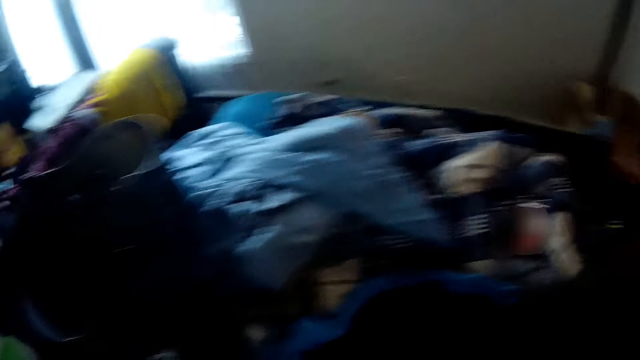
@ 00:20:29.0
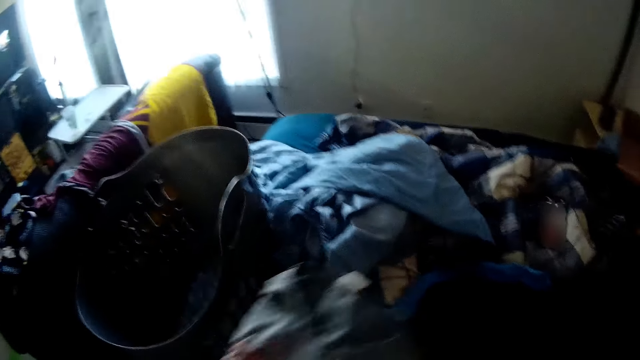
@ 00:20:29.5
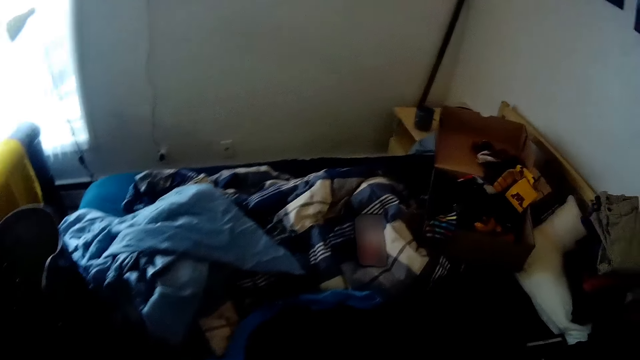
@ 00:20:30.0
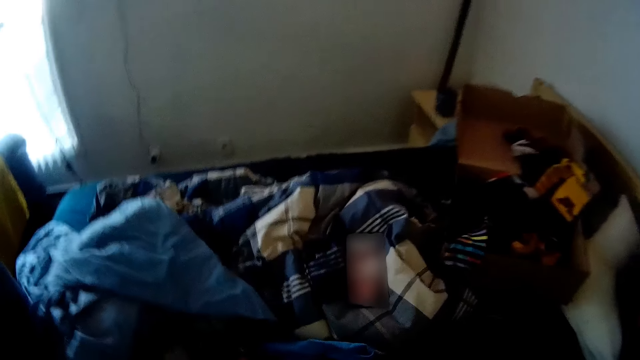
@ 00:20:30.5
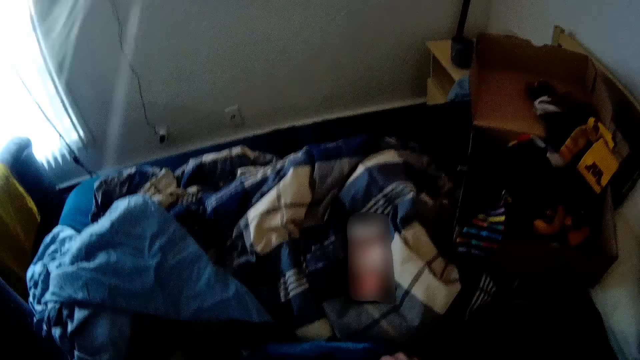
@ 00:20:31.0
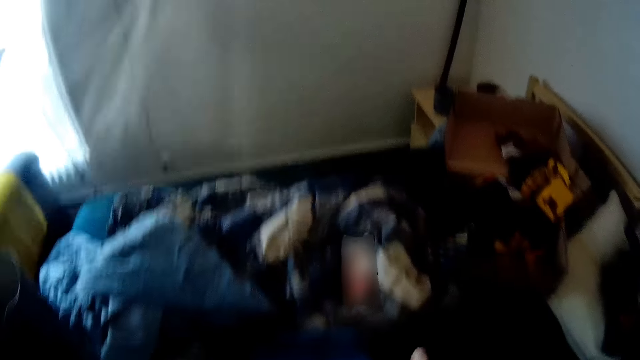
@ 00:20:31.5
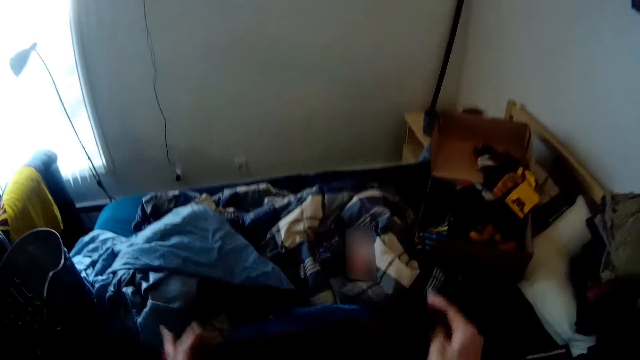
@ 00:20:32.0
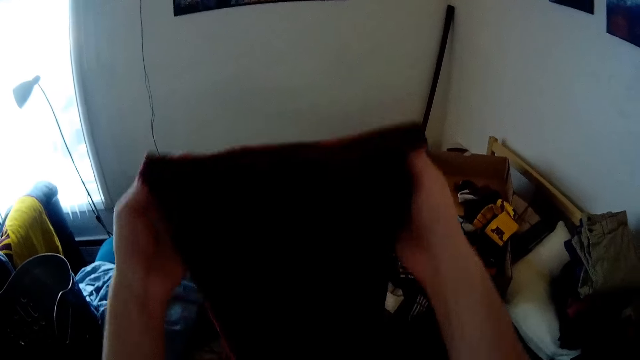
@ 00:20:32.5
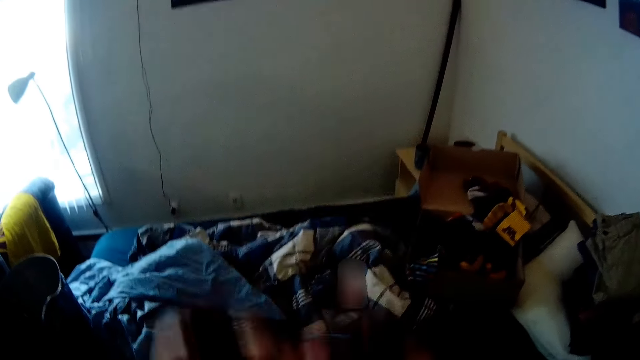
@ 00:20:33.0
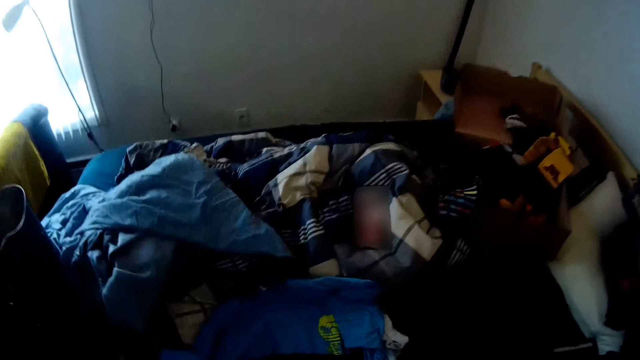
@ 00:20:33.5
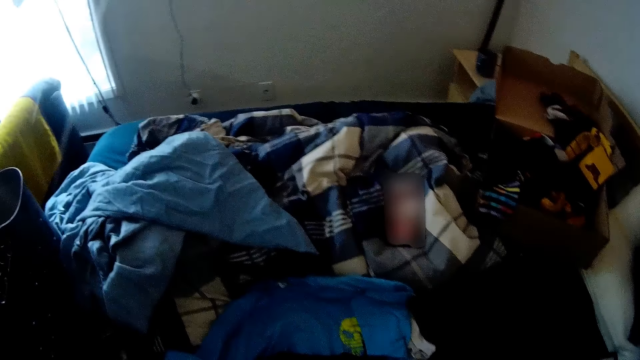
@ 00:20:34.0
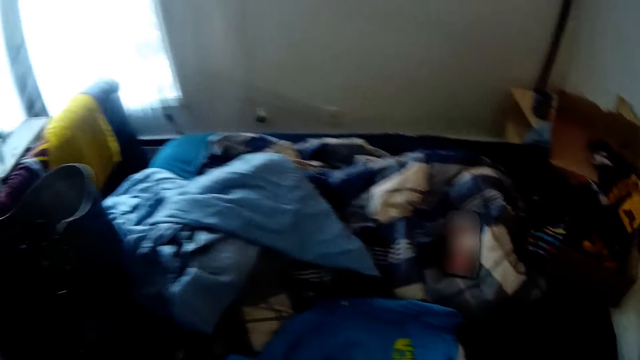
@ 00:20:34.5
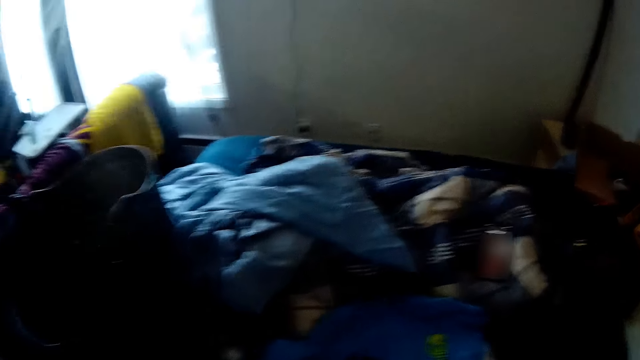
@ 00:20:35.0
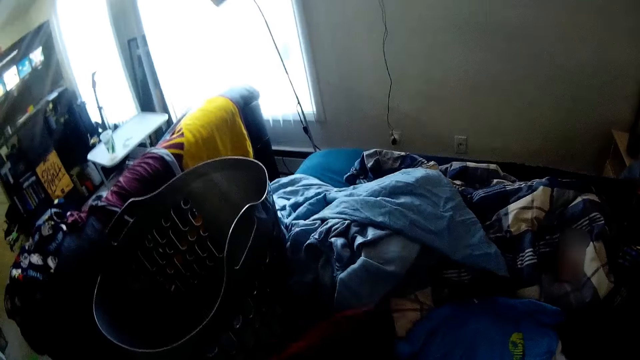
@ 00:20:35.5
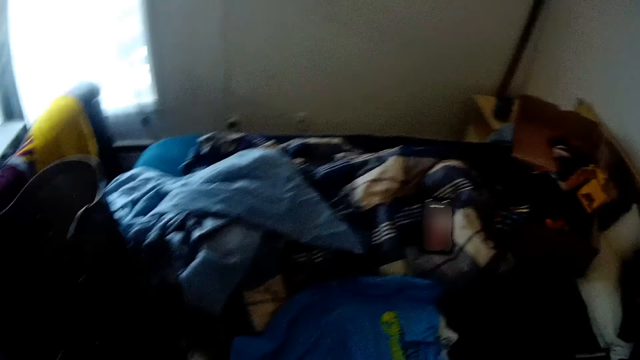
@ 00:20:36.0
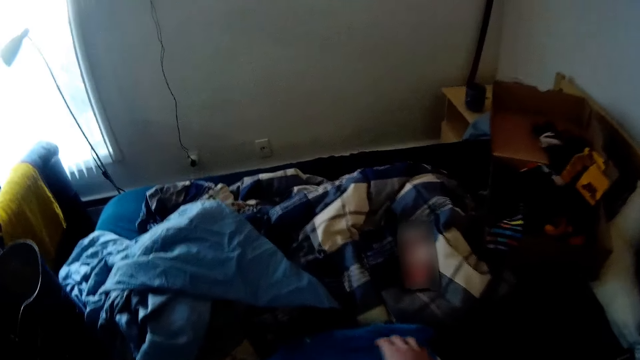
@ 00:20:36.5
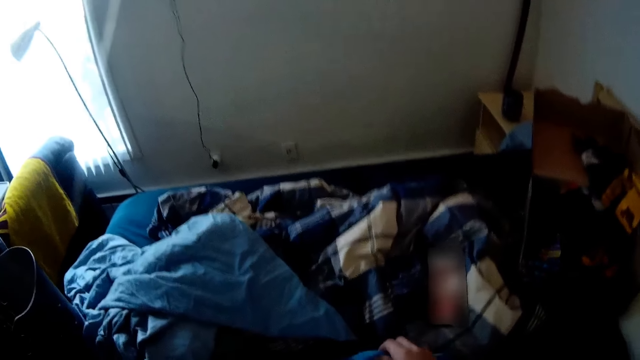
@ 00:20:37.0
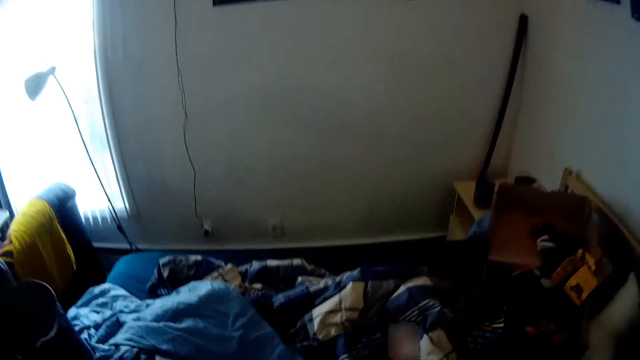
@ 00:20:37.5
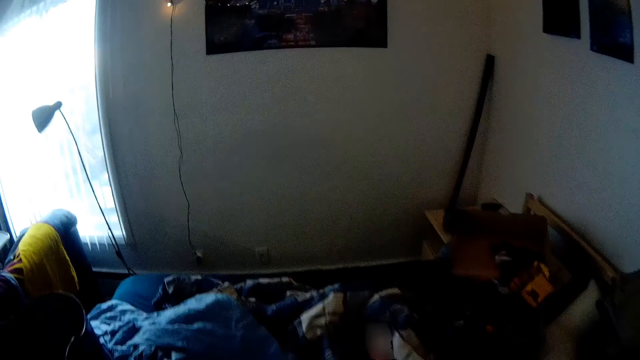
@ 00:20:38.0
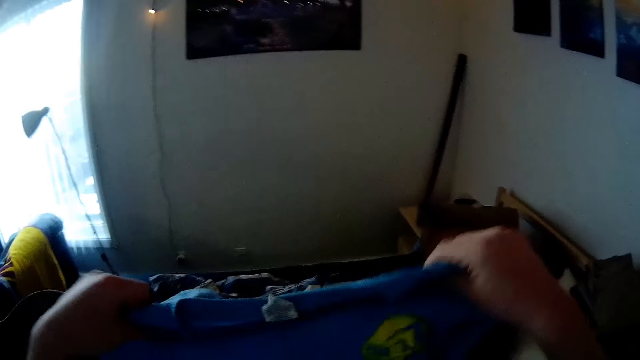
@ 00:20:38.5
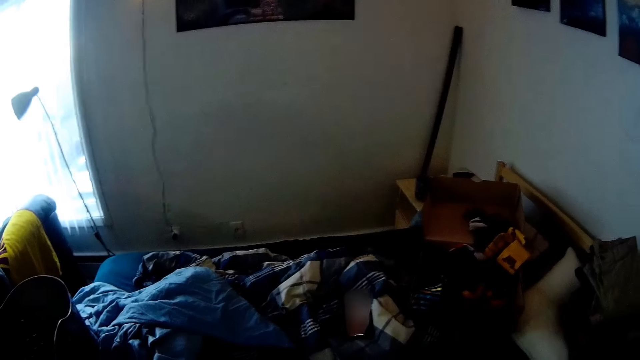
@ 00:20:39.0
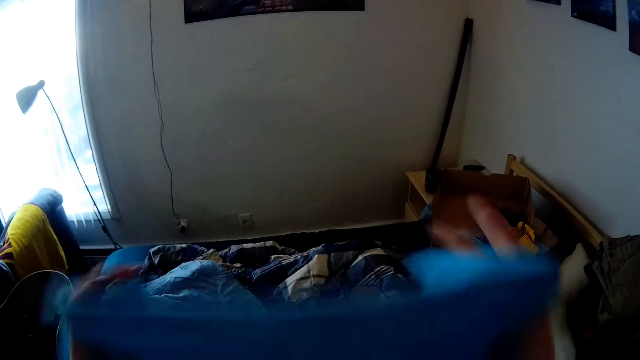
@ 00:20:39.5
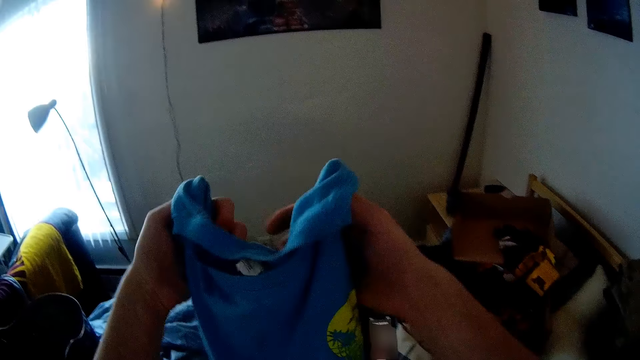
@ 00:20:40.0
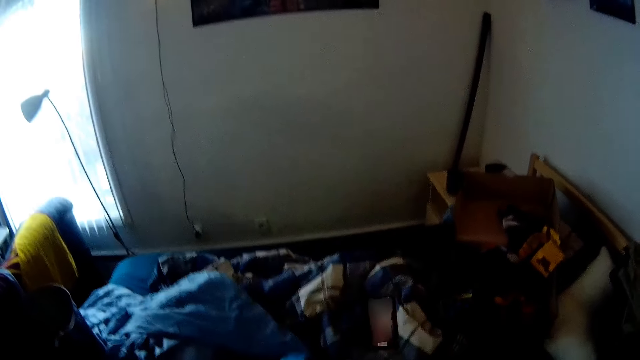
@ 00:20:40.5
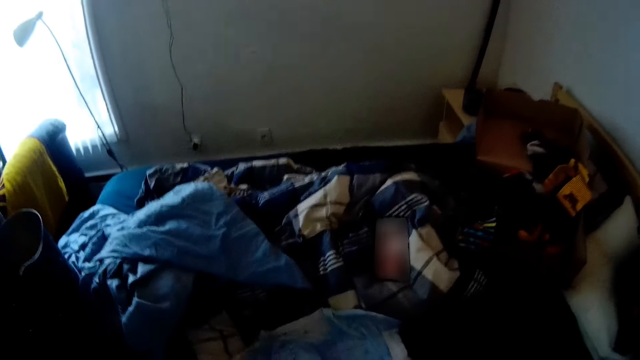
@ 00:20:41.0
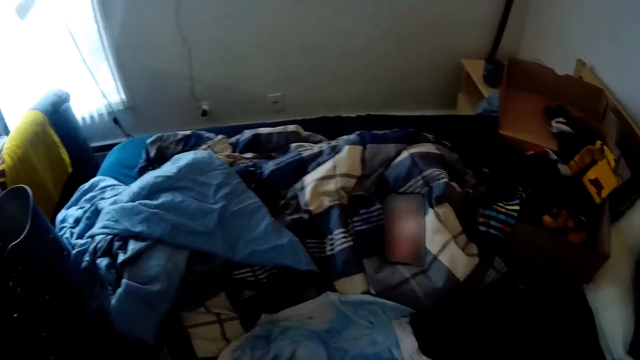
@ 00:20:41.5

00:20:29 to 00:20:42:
The camera wearer drops the second gray shirt on the bed with both hands. He picks up a sixth black shirt from the bed with both hands, folds the sixth black shirt with both hands and drops the sixth black shirt on the bed with both hands. He picks up a third blue shirt from the bed with his right hand. He holds the third blue shirt with both hands and folds the third blue shirt with hands.

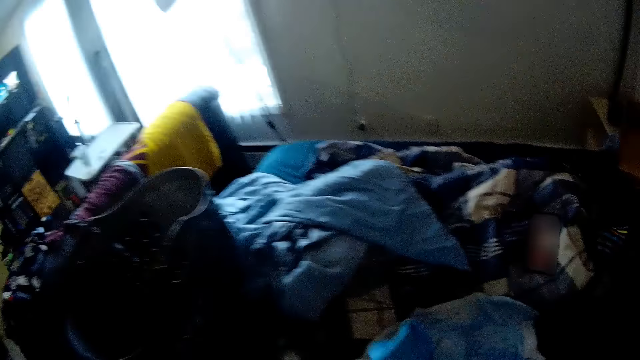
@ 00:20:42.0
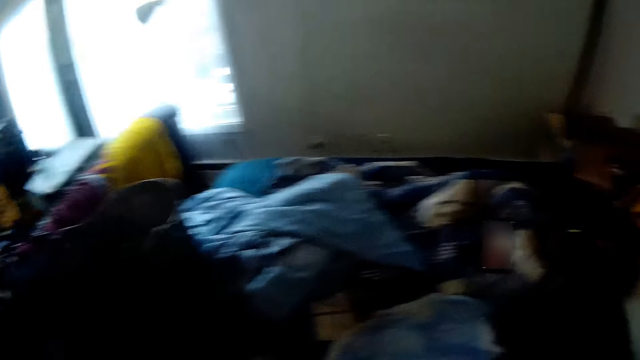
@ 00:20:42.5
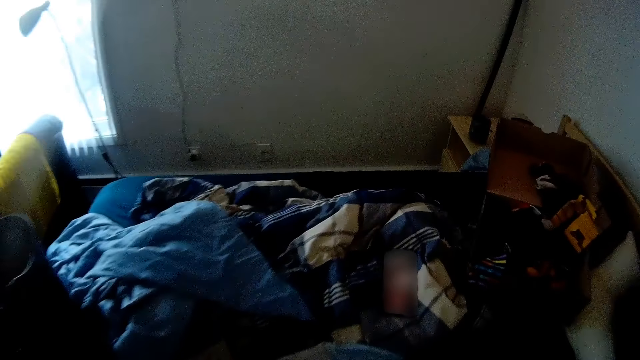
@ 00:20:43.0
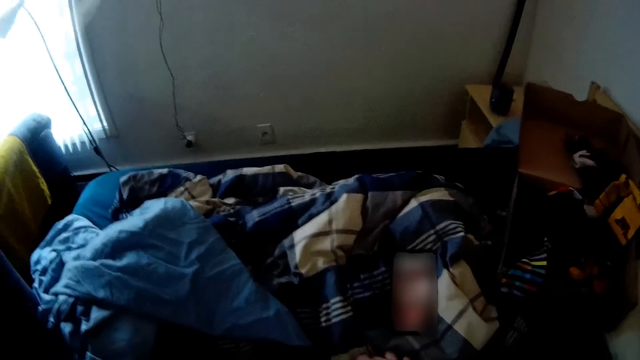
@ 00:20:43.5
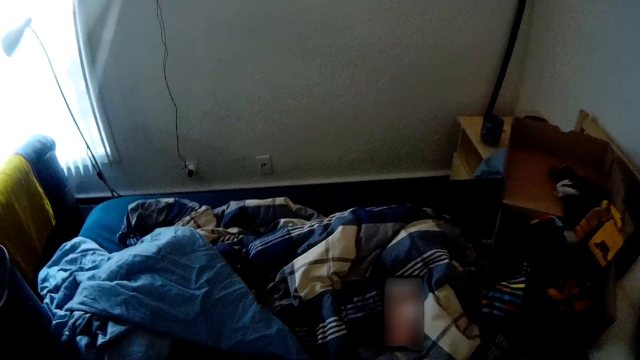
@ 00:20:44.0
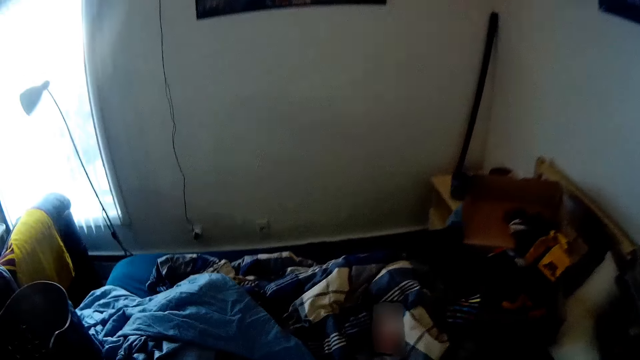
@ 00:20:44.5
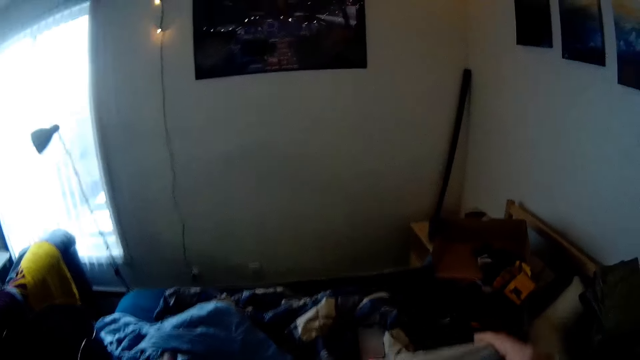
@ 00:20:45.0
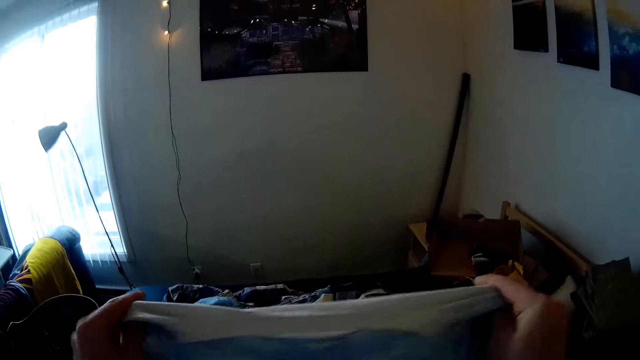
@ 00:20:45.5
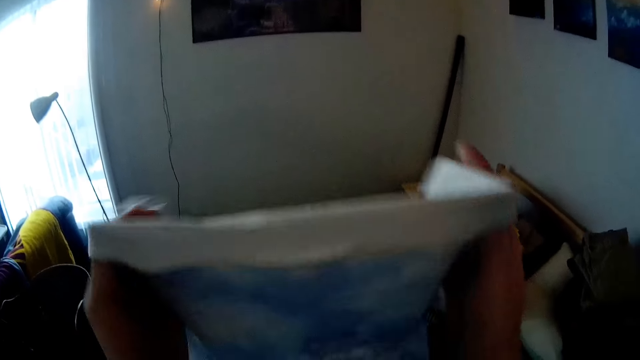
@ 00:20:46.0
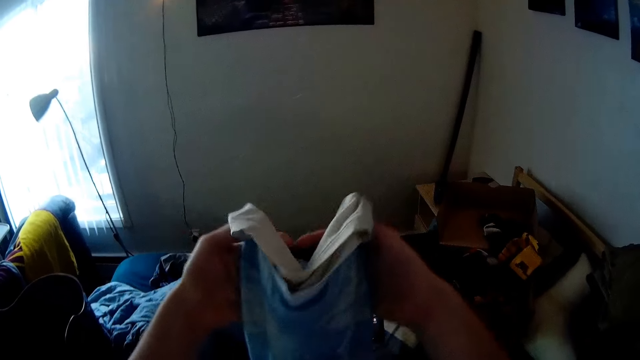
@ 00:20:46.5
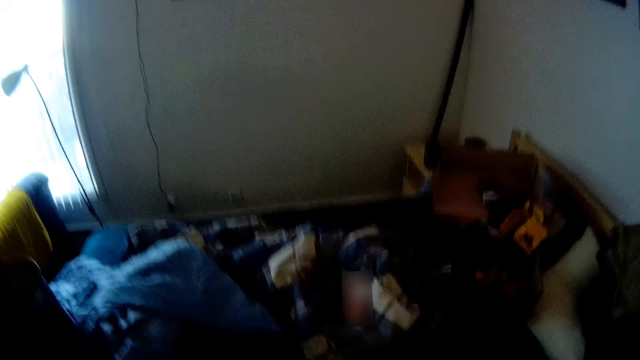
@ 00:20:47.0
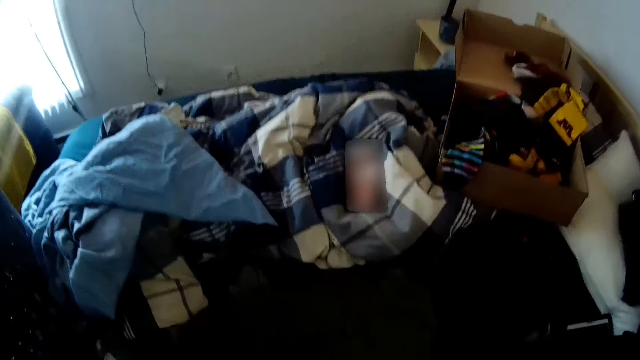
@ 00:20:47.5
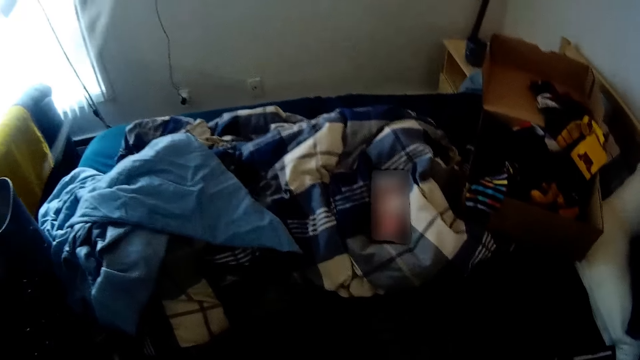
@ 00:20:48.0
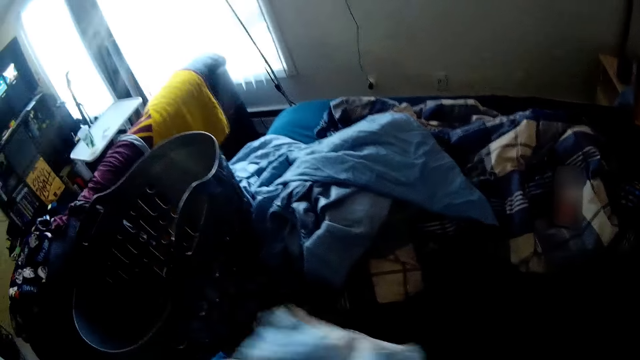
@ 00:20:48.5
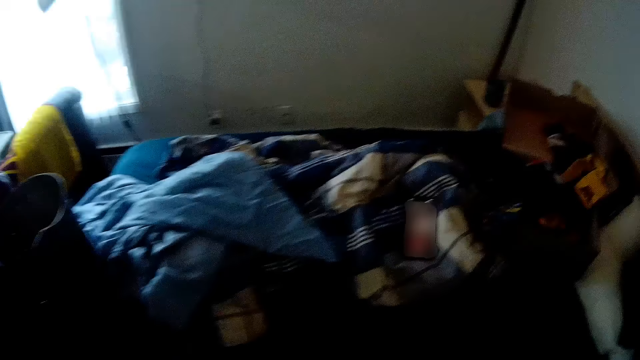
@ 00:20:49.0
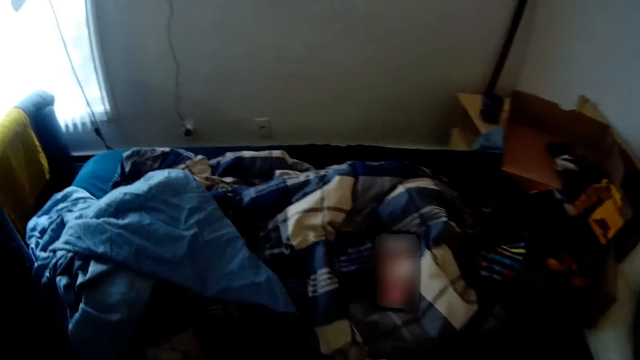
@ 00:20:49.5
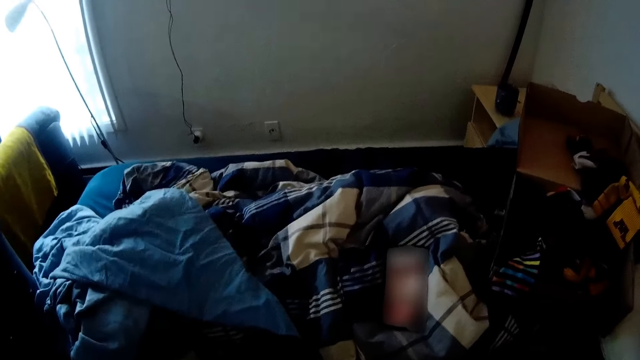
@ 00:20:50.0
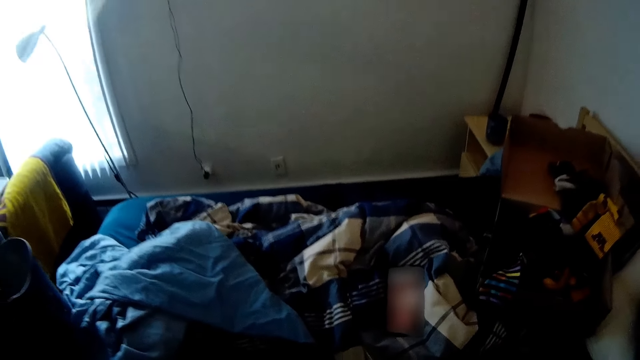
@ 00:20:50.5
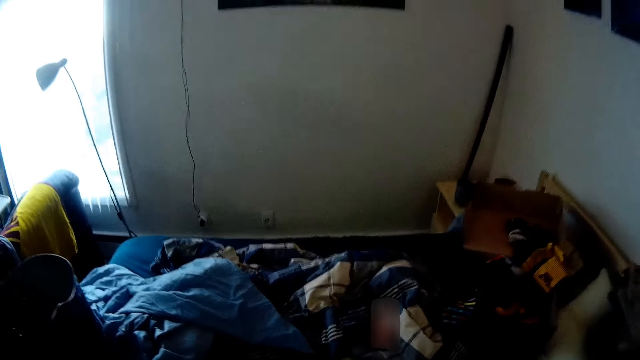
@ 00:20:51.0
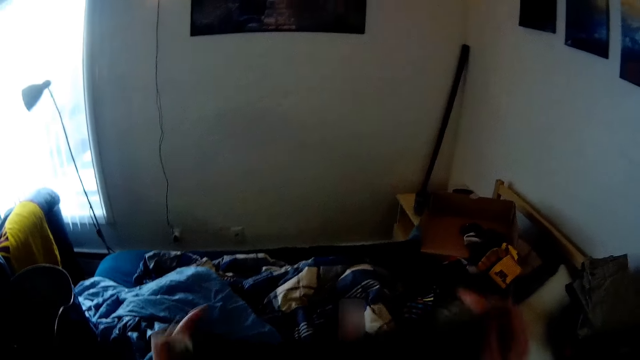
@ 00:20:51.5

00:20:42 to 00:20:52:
The camera wearer drops the third blue shirt on the bed with his left hand. He holds a second white and blue shirt with both hands and folds the second white and blue shirt with both hands. He drops the second white and blue shirt on the bed with his left hand.
